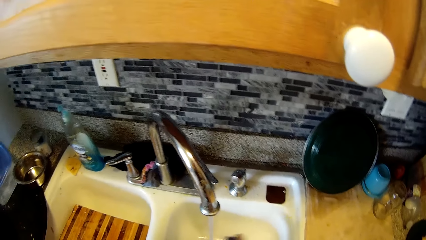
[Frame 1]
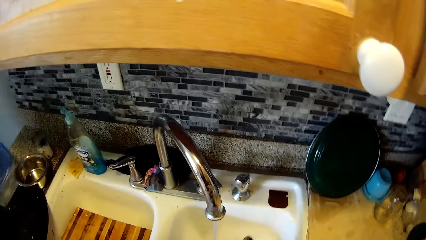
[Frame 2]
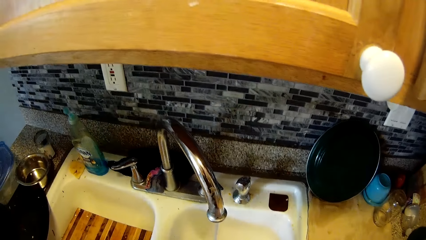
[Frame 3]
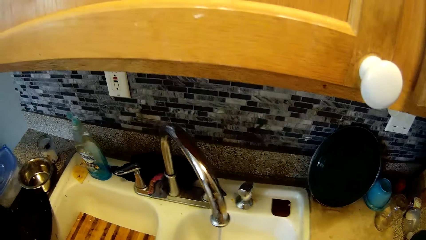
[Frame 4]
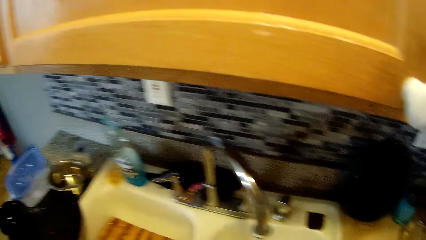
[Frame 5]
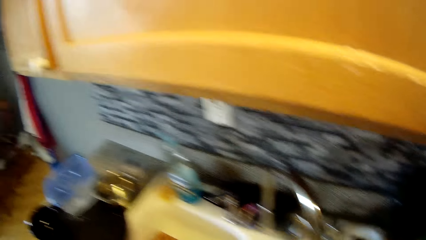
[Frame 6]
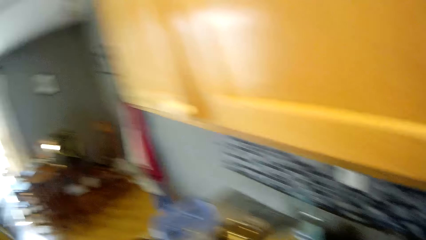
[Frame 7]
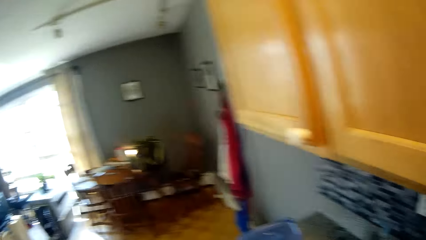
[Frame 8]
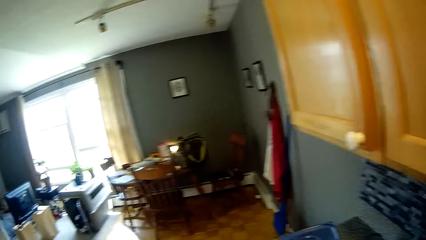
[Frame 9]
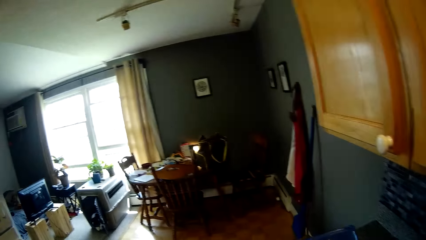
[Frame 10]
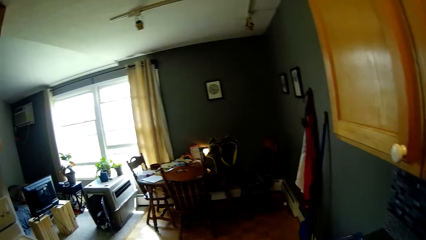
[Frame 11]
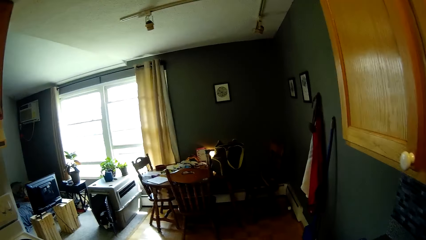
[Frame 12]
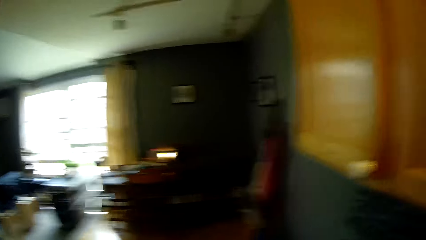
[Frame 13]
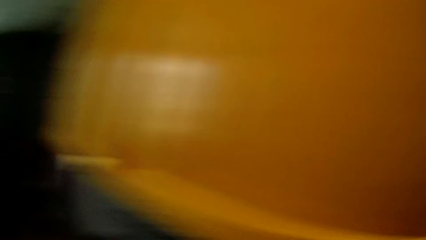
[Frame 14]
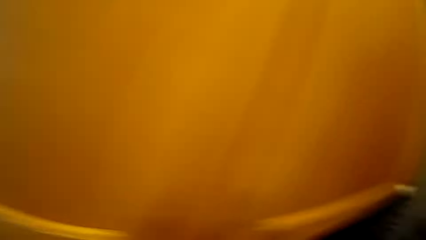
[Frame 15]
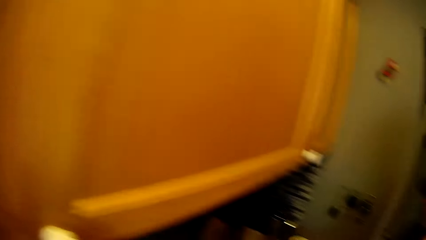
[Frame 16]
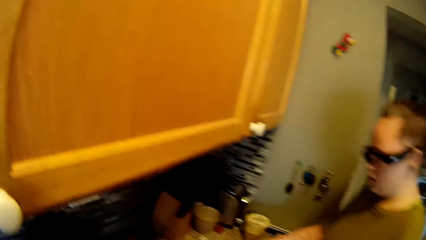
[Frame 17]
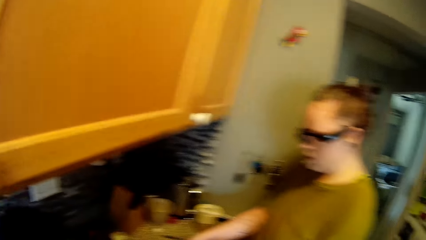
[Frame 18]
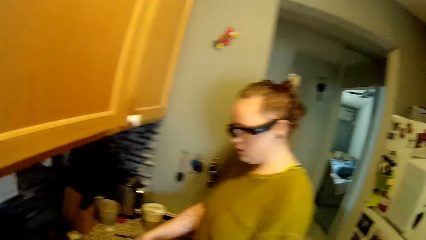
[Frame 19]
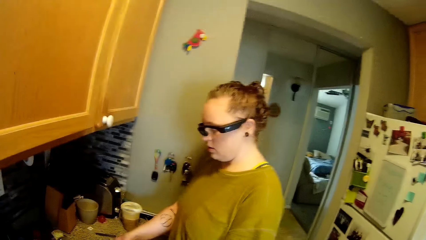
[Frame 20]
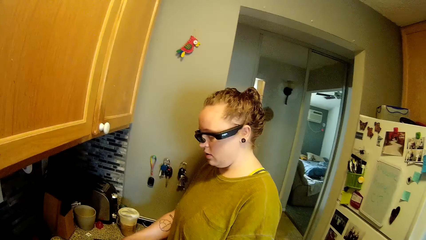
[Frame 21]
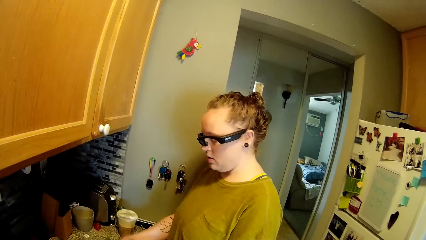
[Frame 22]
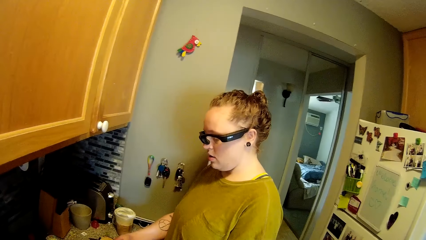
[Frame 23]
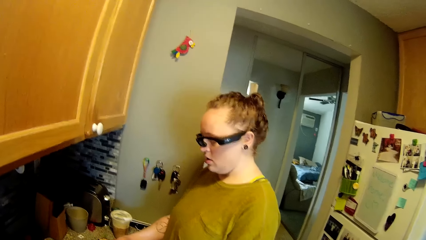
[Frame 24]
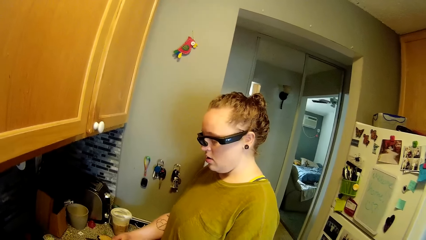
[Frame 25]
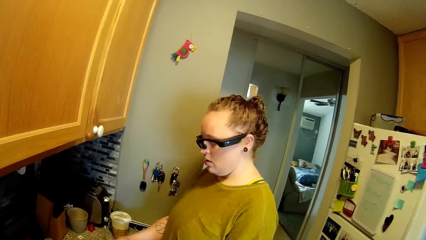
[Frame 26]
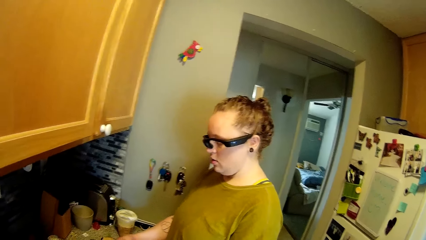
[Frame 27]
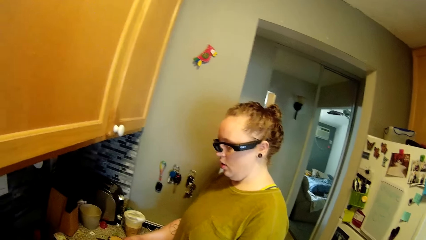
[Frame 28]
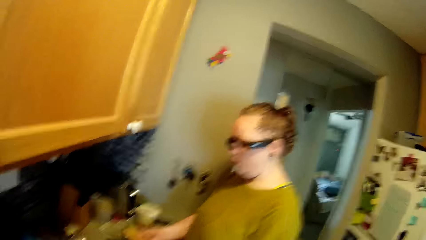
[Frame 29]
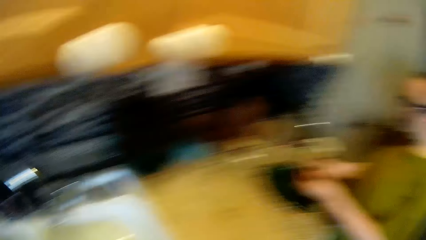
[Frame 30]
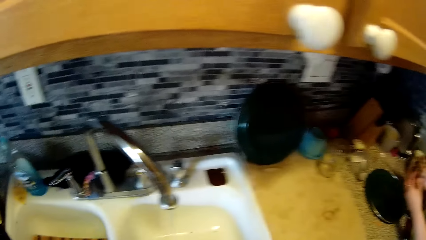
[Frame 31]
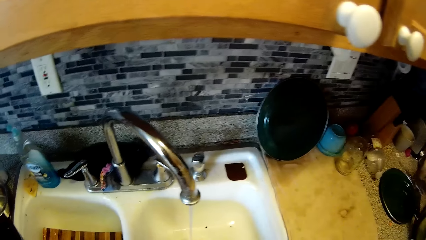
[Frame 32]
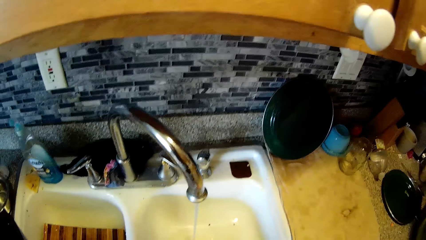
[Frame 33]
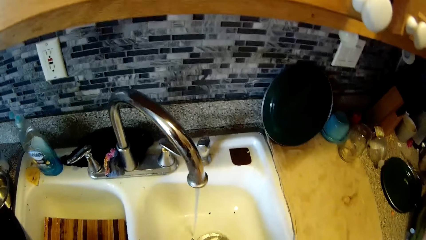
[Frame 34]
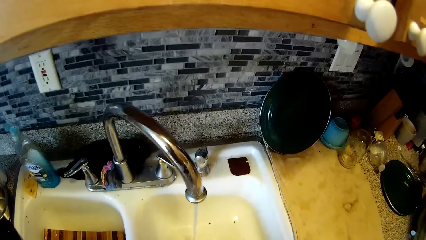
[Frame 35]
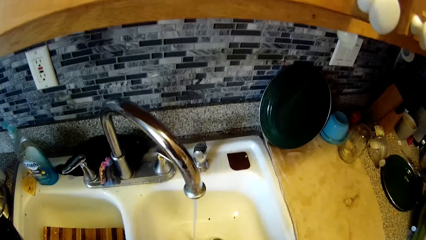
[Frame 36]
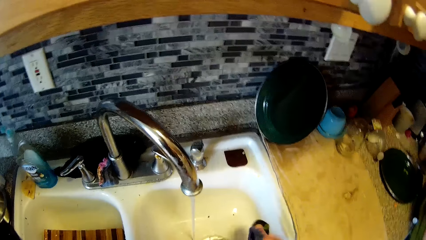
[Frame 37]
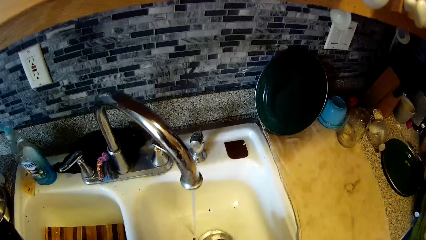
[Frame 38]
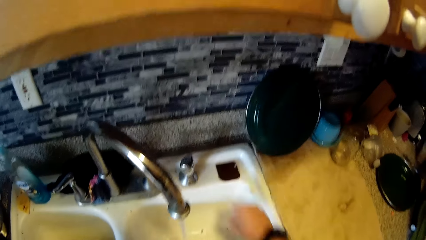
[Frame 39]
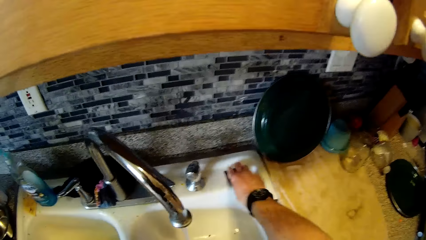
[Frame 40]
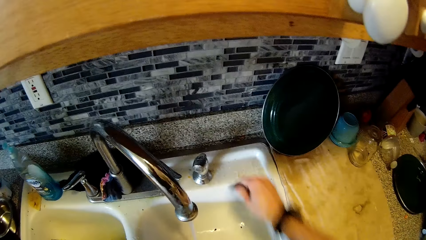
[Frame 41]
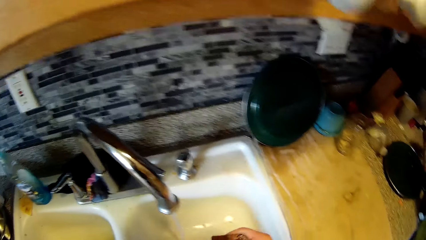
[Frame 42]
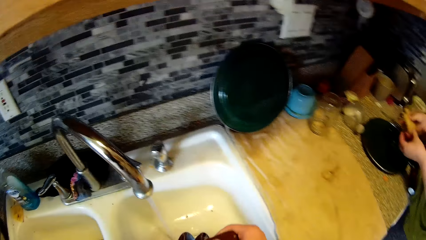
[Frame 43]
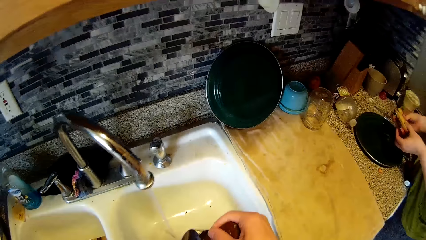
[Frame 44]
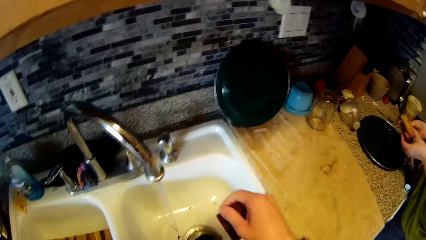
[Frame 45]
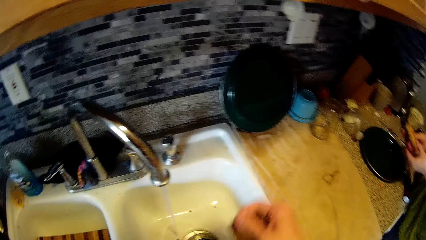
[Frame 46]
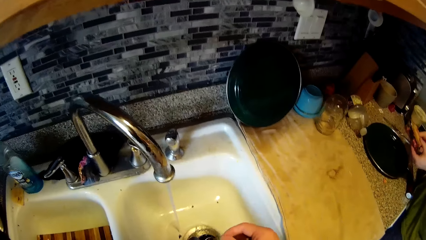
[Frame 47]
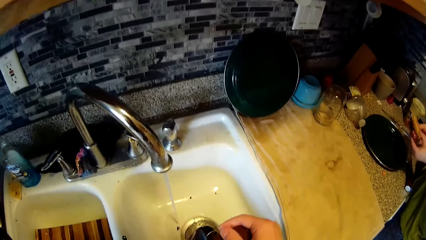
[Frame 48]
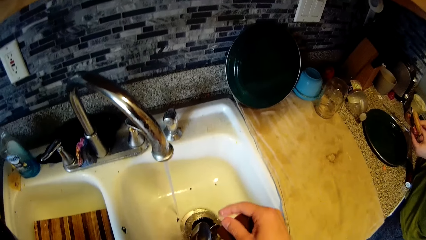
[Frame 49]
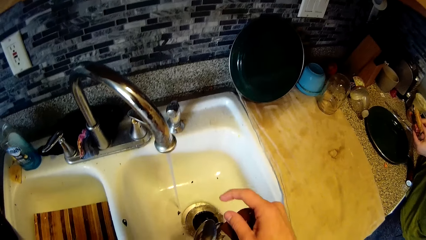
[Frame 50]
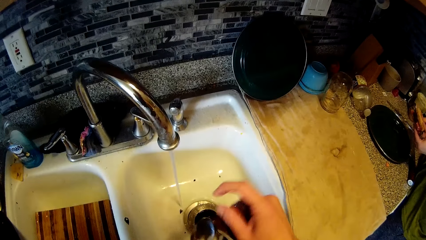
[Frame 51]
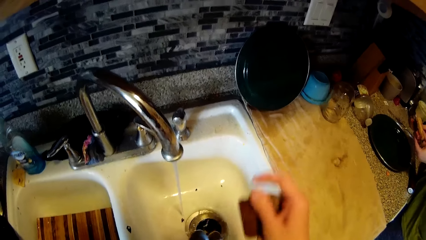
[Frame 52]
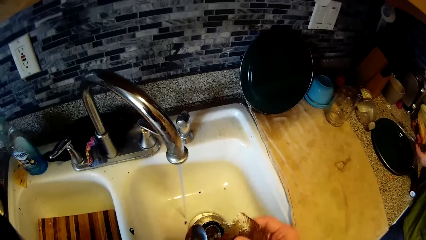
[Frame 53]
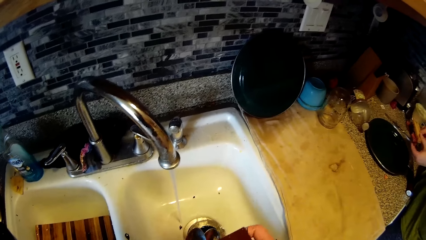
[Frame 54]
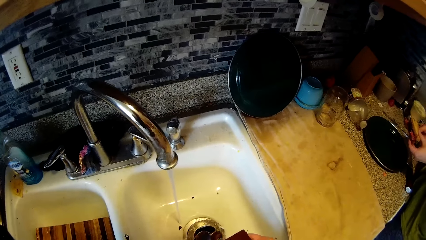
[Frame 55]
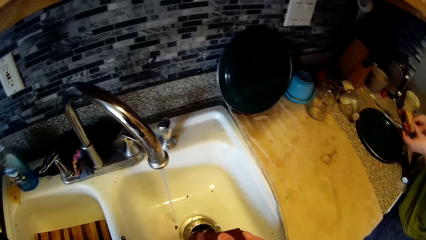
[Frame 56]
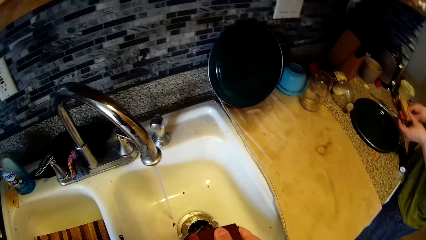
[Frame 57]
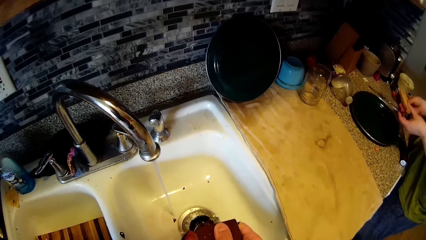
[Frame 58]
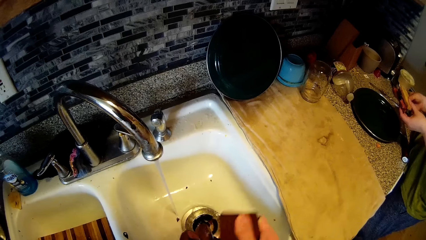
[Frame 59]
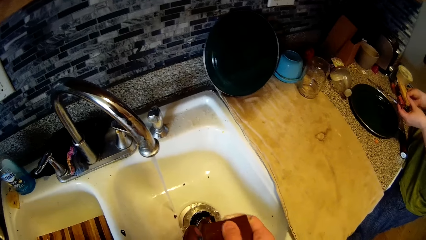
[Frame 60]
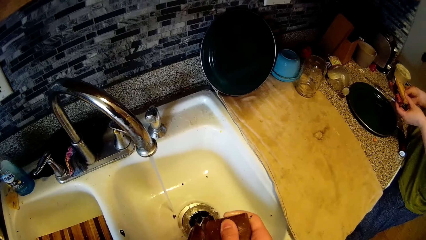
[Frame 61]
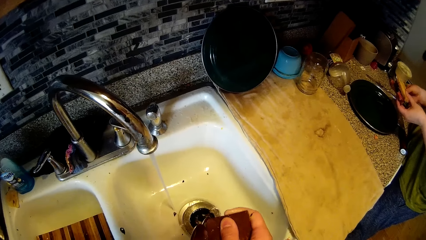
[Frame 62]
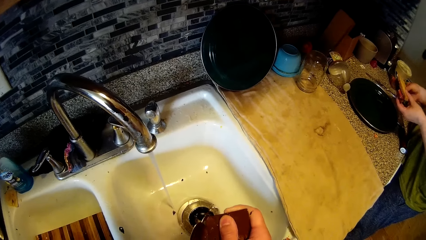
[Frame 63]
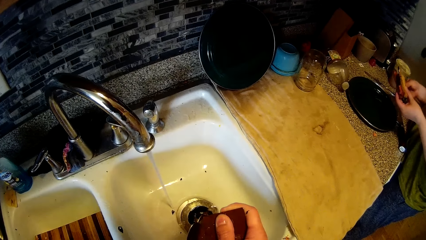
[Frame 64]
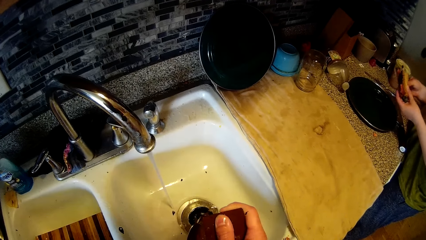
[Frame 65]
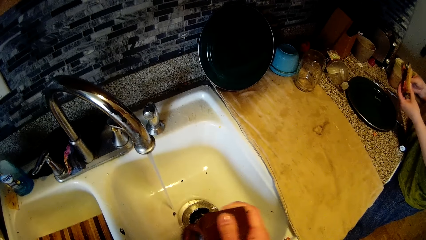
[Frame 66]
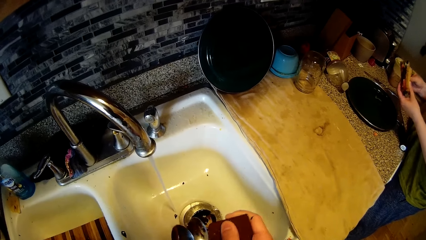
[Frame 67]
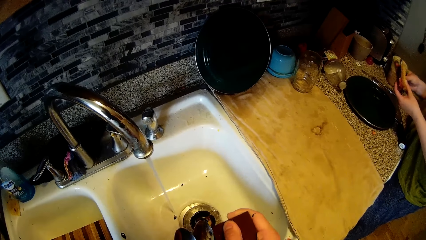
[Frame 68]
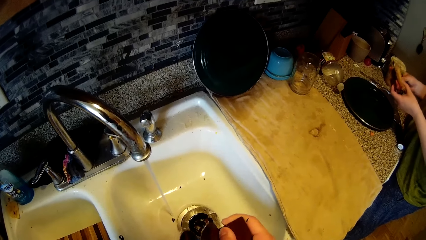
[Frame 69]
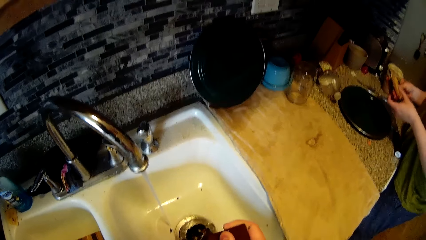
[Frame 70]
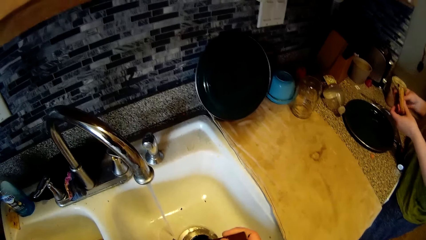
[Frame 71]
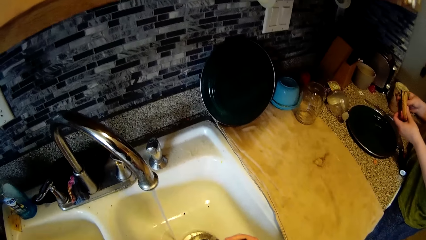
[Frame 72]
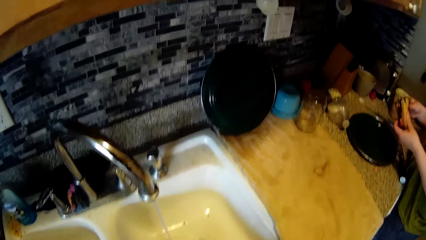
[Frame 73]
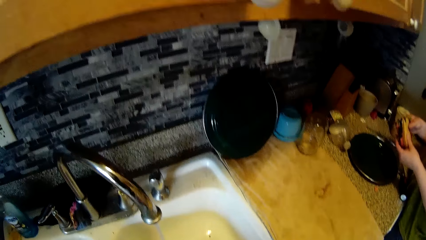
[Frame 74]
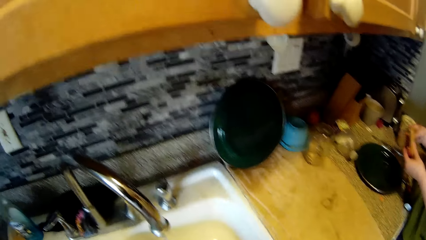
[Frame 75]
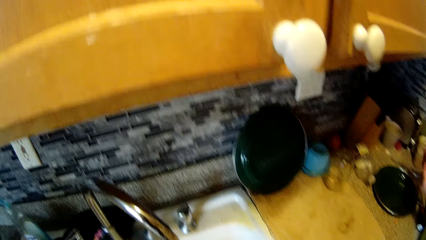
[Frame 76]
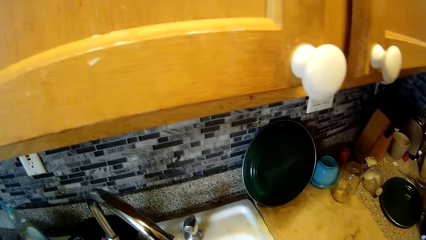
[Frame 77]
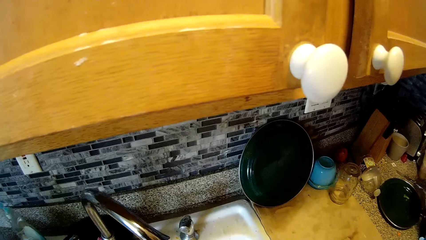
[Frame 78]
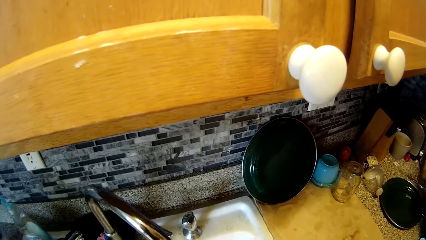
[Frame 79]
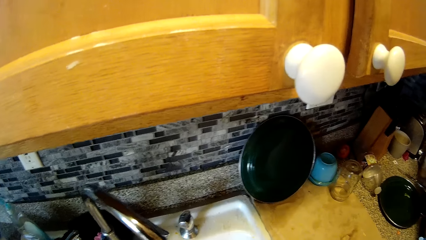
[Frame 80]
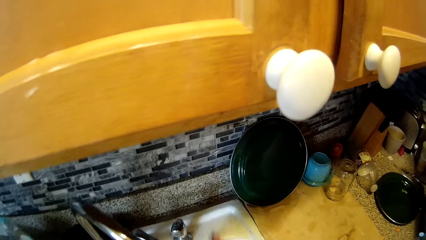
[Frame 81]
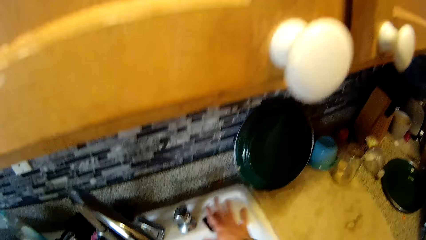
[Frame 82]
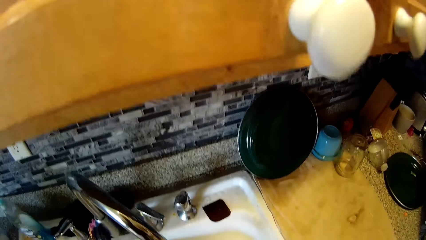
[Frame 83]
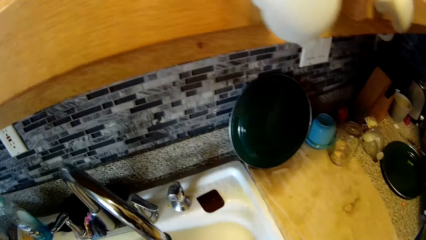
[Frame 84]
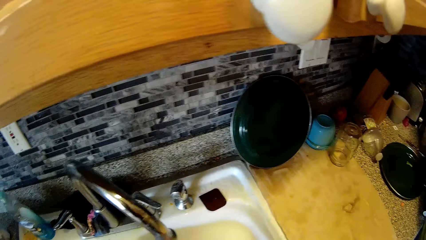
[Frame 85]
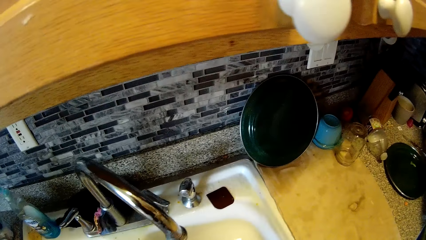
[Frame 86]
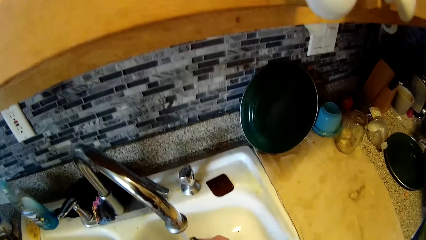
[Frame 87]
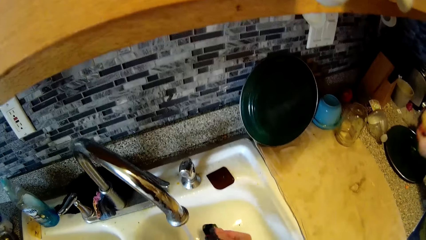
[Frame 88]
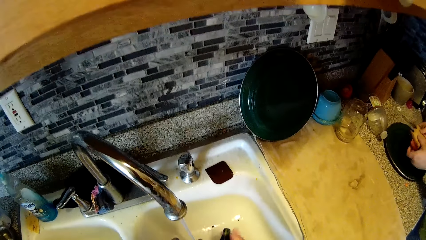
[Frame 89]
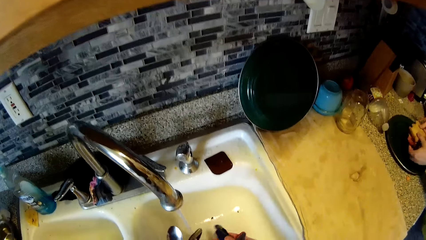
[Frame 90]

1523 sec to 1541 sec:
The camera wearer washes a spoon with a sponge in his left hand. He turns around. A woman cuts vegetables in a plate. The woman picks up the bread burger in the plate with both hands. The camera wearer picks up a sanding sponge from the edge of the sink with his right hand. He holds the sanding sponge. He washes the spoon with the sanding sponge in his right hand. The woman holds the bread burger with both hands. The camera wearer removes dirt with the sanding sponge. He sings. He turns around. He drops the sanding sponge on the edge of the sink with his right hand.
